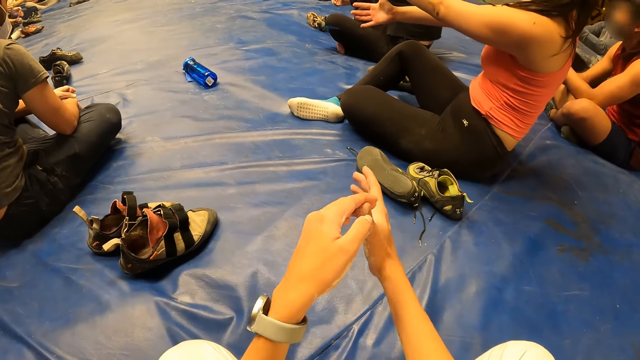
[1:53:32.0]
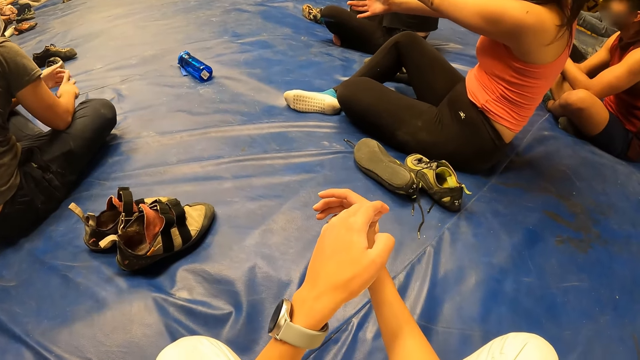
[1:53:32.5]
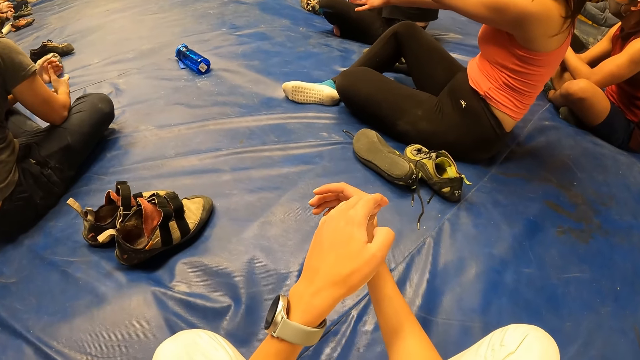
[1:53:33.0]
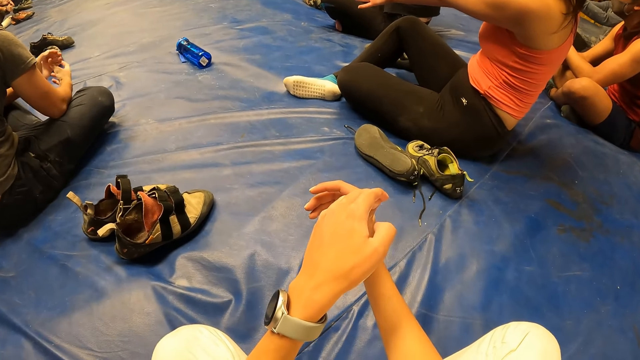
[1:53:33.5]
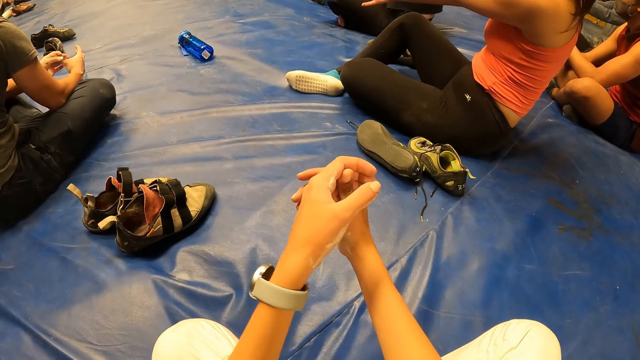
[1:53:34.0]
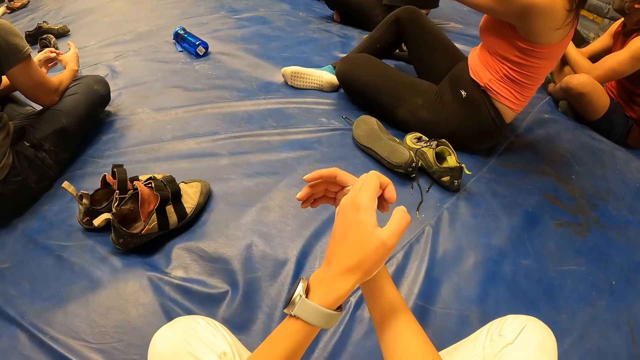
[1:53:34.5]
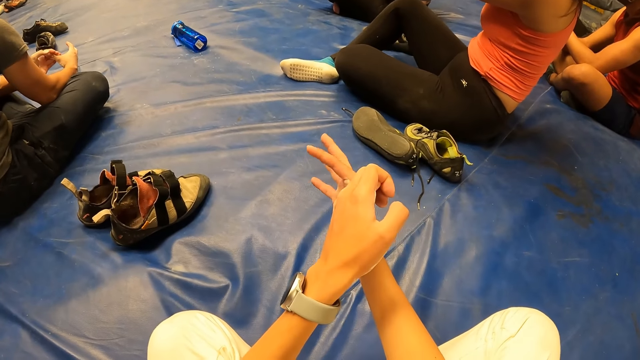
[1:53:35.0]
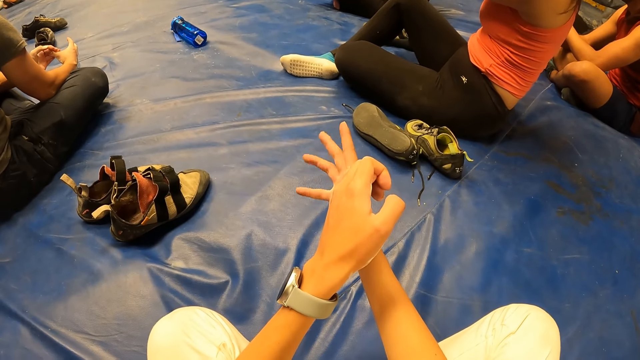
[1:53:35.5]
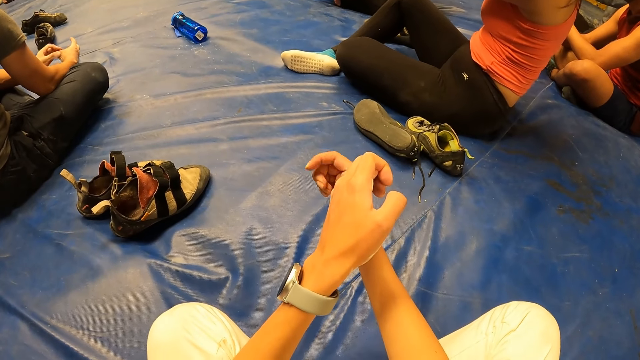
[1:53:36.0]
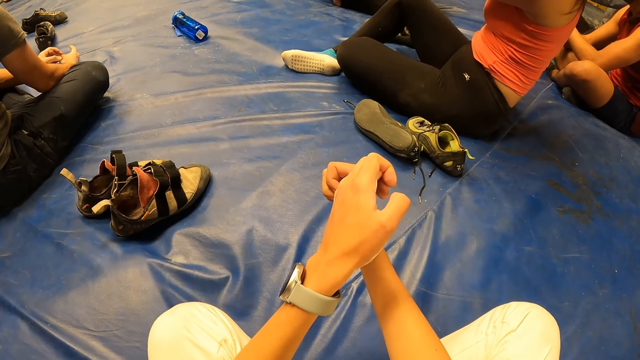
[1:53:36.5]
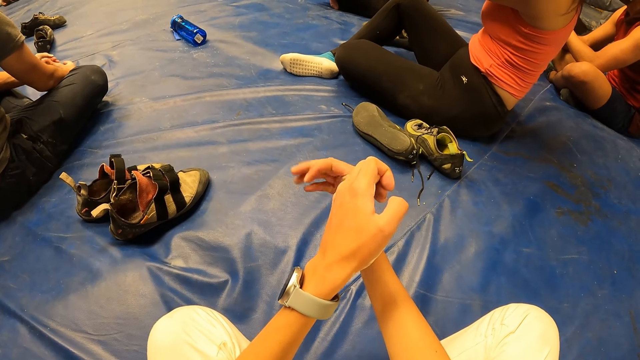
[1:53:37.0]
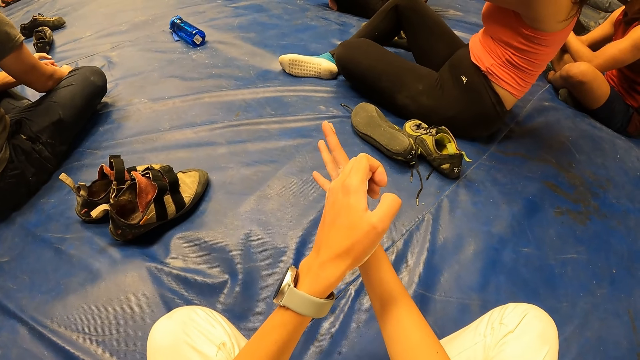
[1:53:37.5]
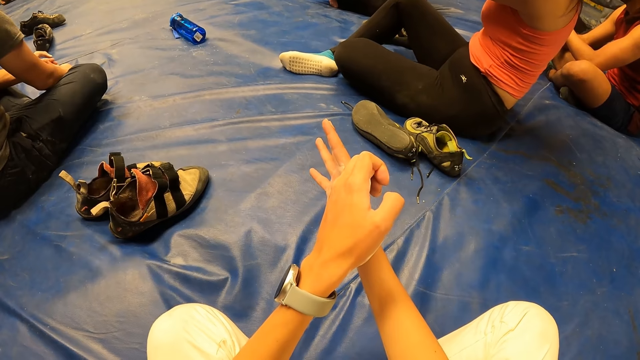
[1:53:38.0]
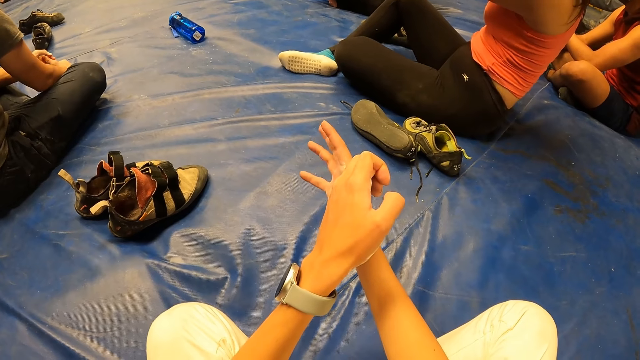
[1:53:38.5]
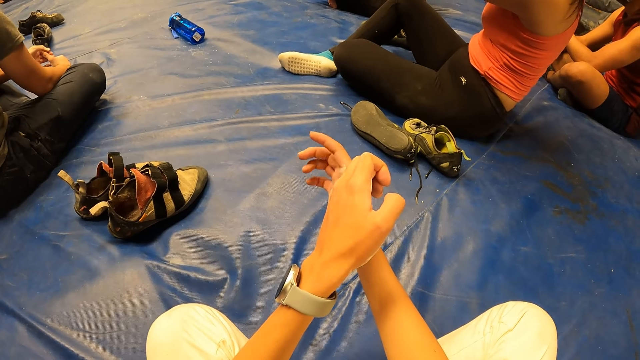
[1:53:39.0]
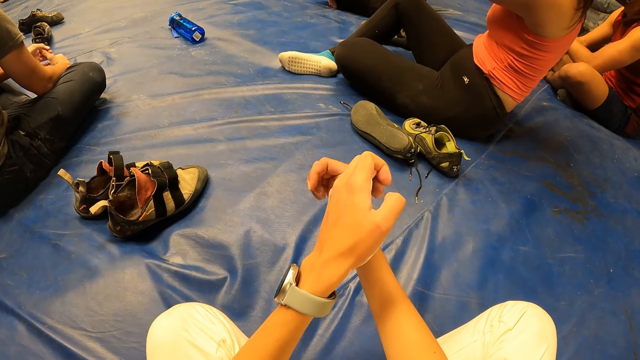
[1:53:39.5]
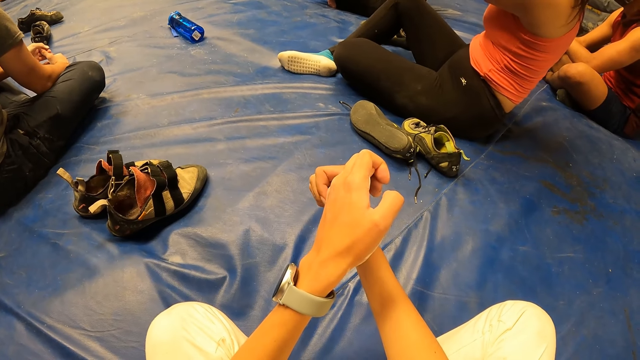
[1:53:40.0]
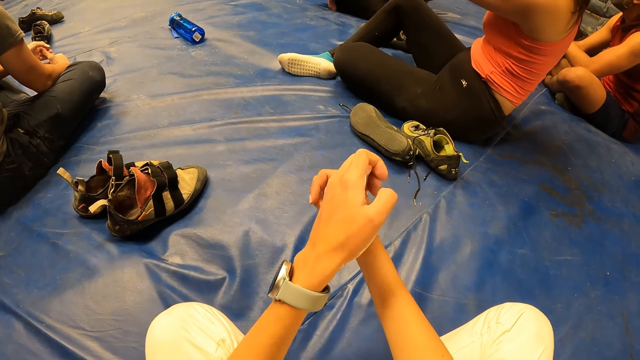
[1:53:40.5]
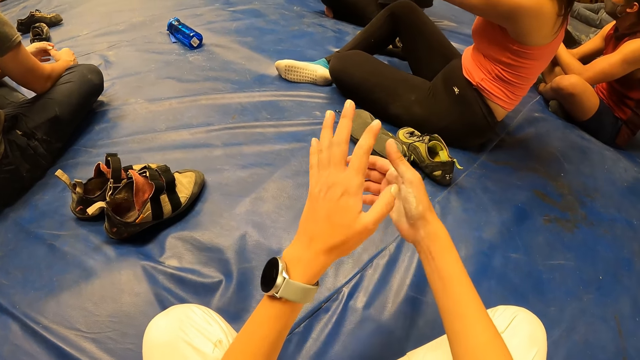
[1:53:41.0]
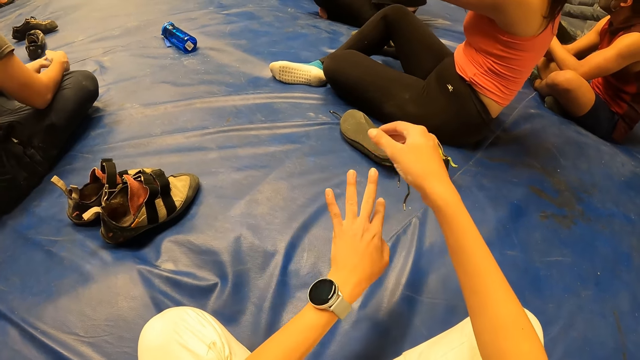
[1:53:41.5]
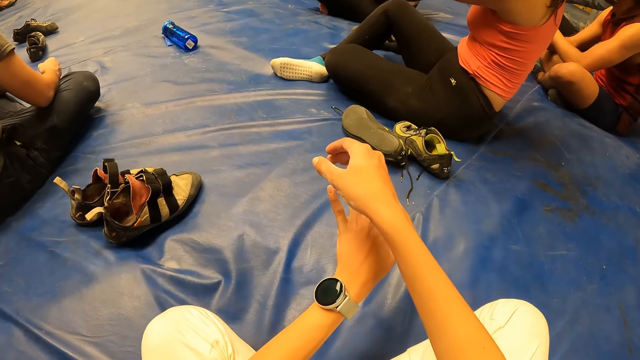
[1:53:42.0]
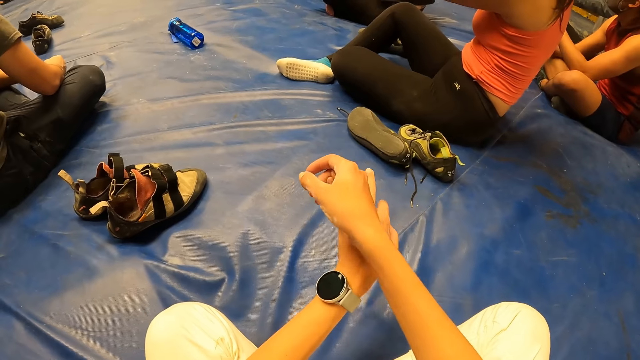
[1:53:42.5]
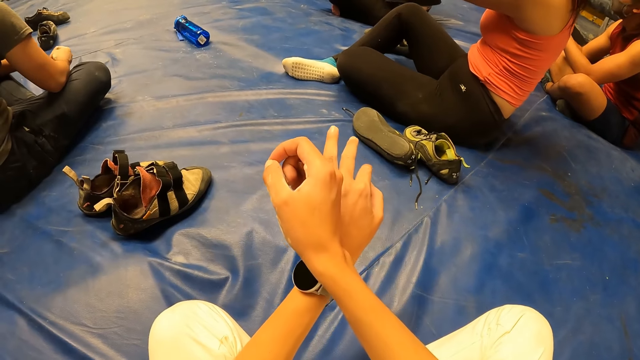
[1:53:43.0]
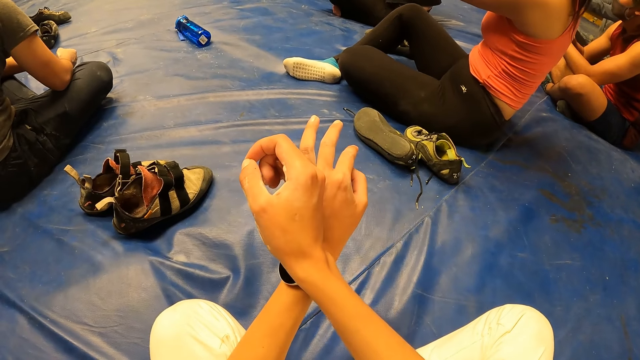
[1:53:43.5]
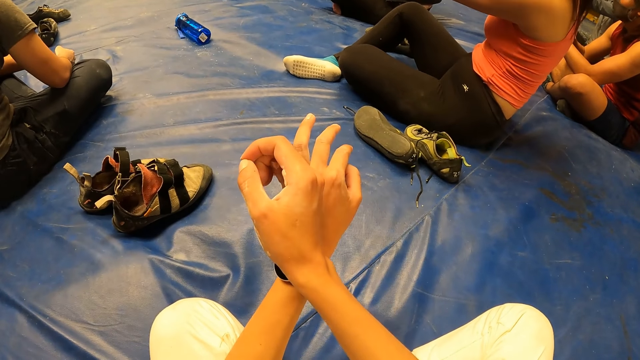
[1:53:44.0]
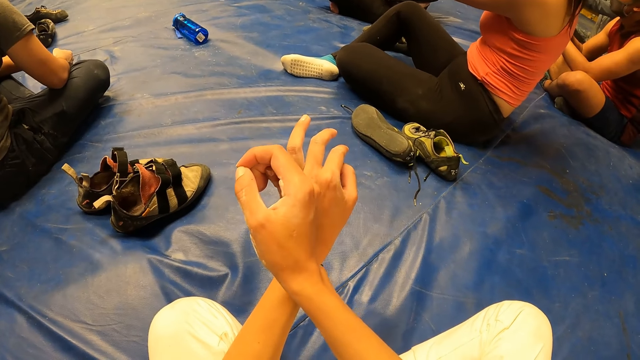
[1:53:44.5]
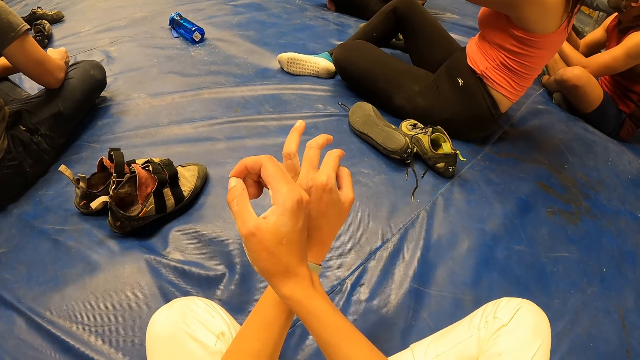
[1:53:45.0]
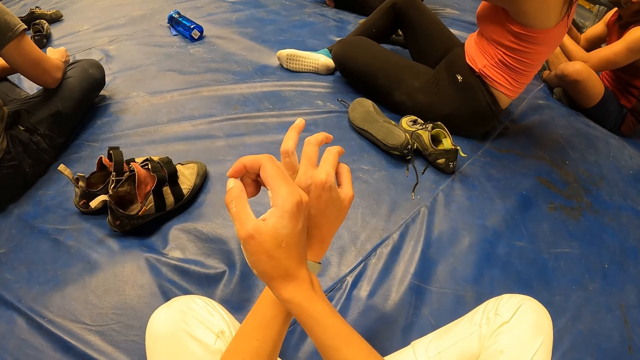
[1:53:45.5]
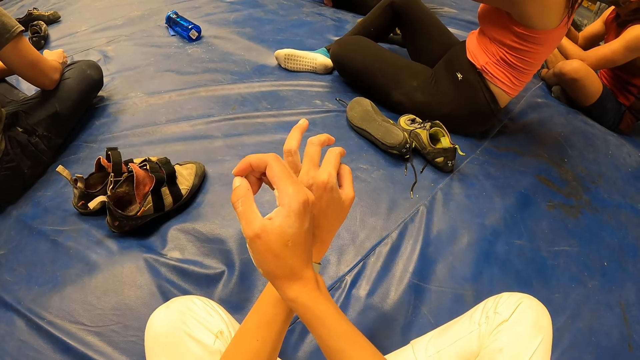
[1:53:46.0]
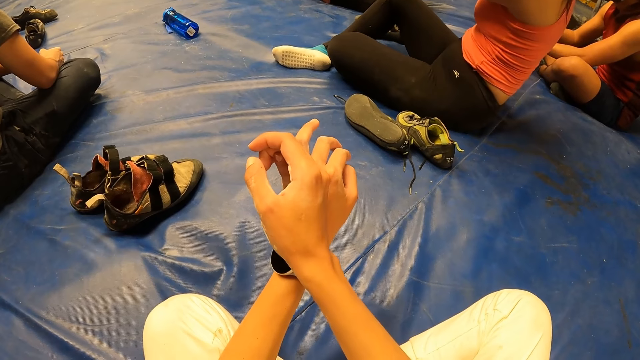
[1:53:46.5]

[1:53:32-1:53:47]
The camera wearer stretches his right thumb with his left hand. He moves the left hand. He takes his left hand off his right hand. He moves both hands. He stretches his left pinky finger with his right hand.

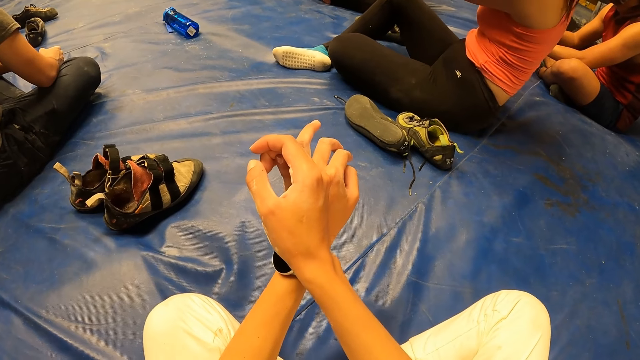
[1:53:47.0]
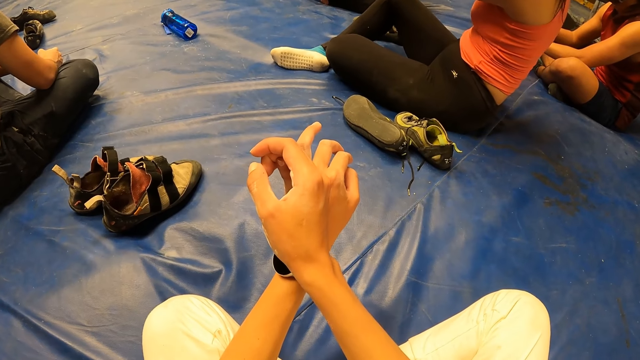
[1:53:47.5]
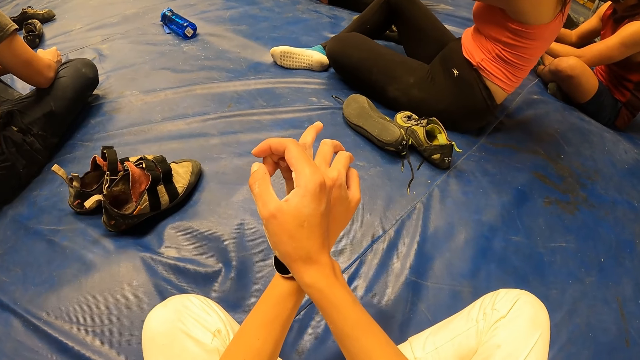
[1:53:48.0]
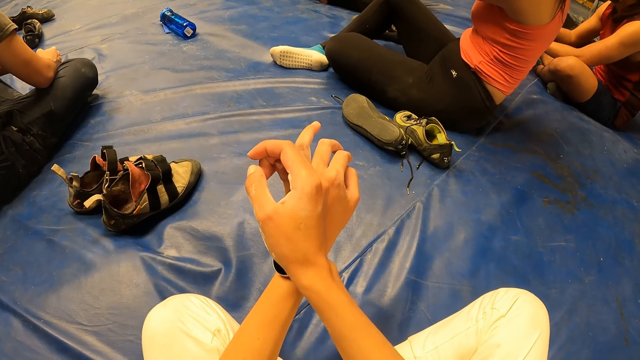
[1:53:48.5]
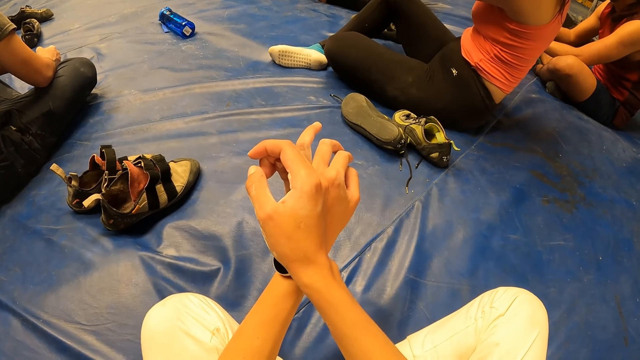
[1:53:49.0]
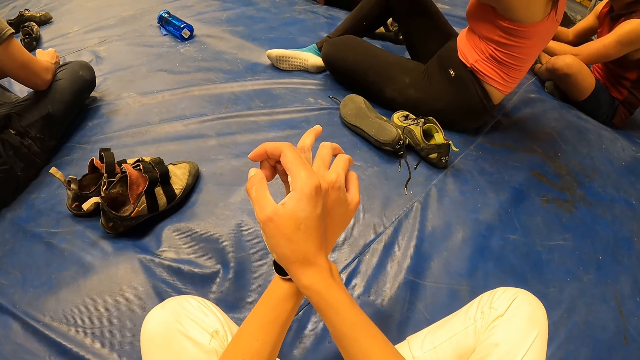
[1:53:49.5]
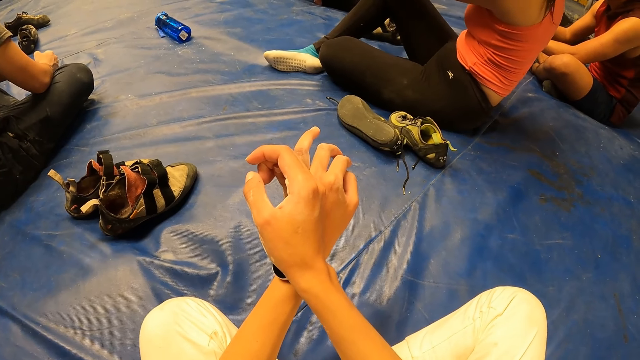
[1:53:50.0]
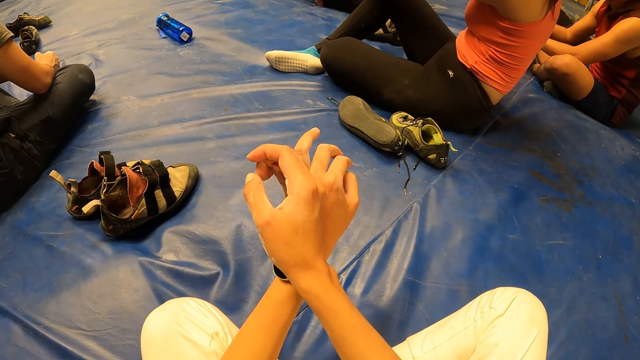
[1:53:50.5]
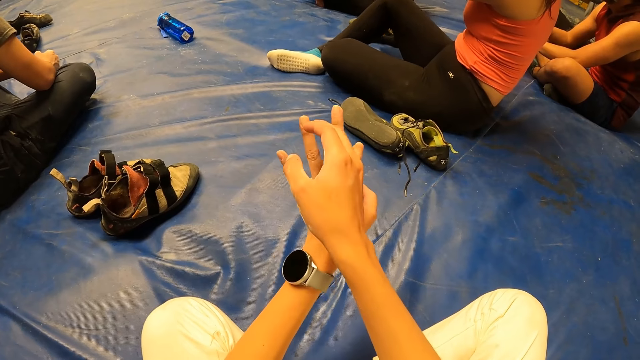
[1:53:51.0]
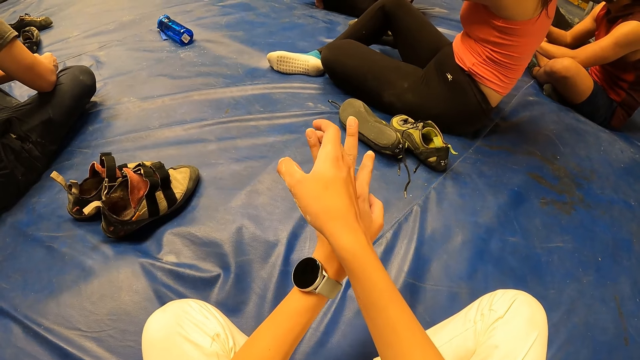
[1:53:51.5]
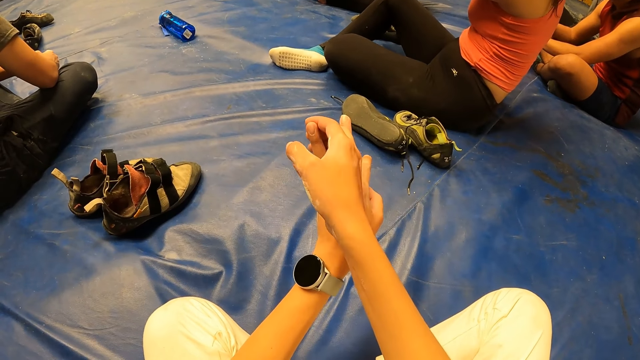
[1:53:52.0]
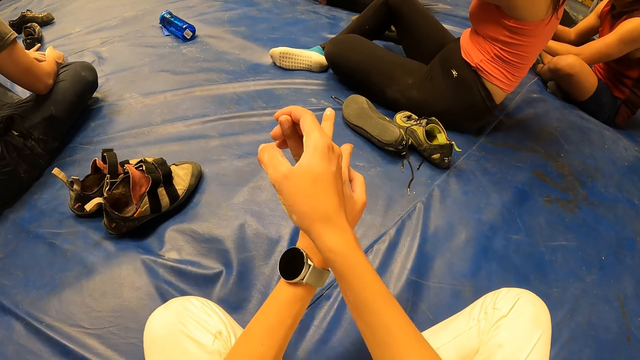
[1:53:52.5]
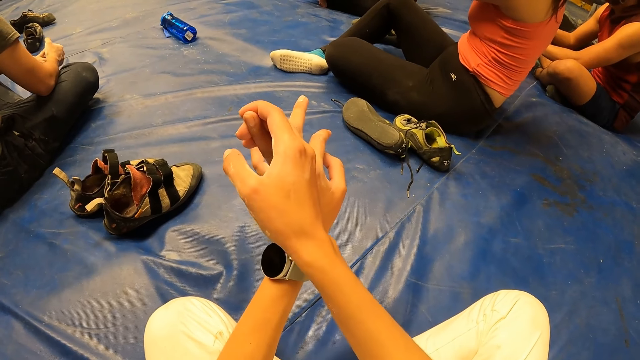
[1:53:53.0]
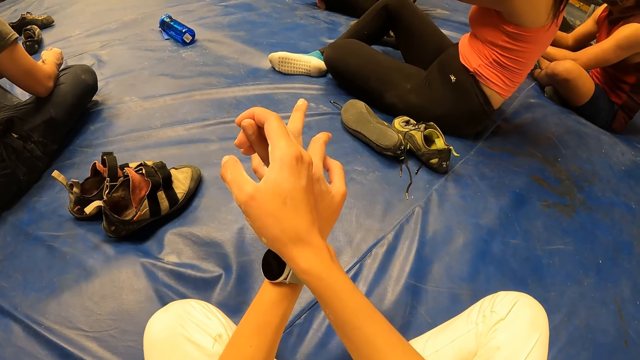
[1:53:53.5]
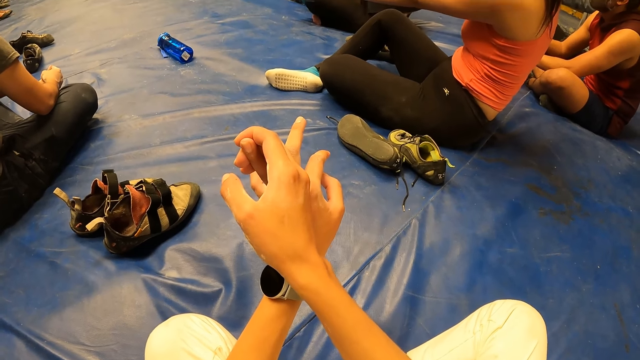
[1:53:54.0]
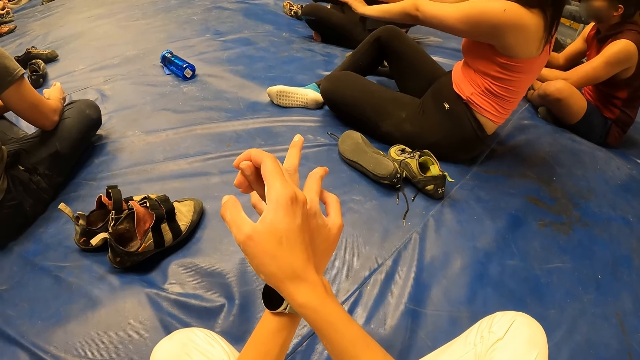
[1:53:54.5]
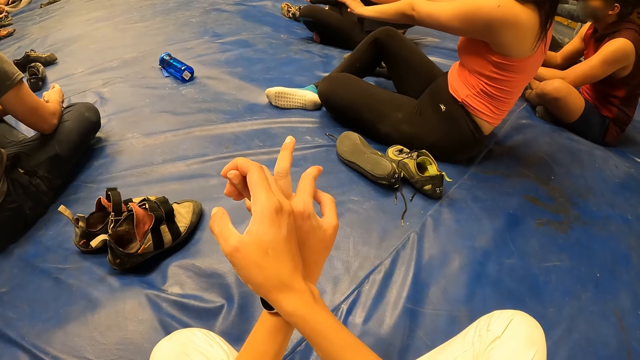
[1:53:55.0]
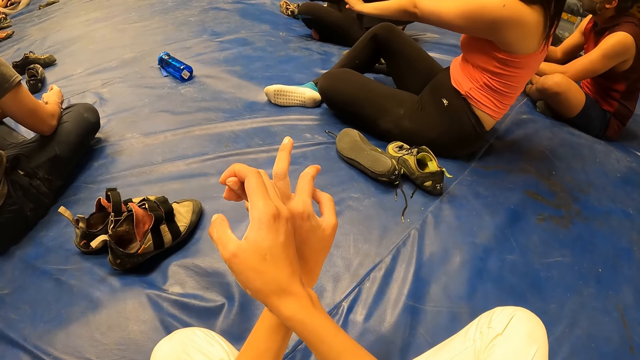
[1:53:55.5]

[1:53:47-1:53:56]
The camera wearer takes his right hand off his left hand. He stretches his left ring finger with his right hand.
